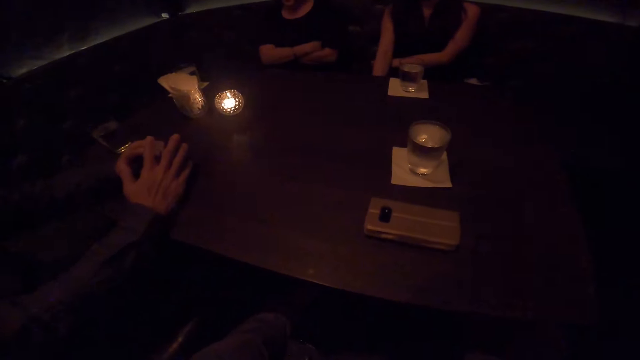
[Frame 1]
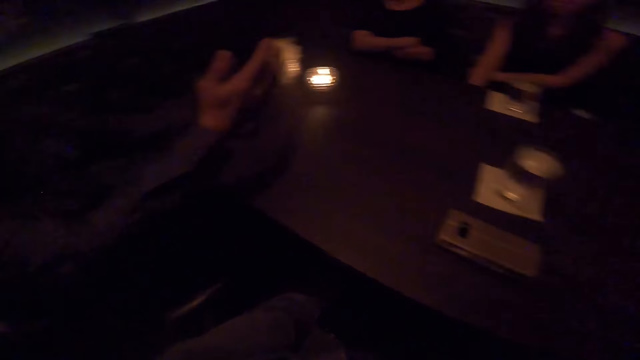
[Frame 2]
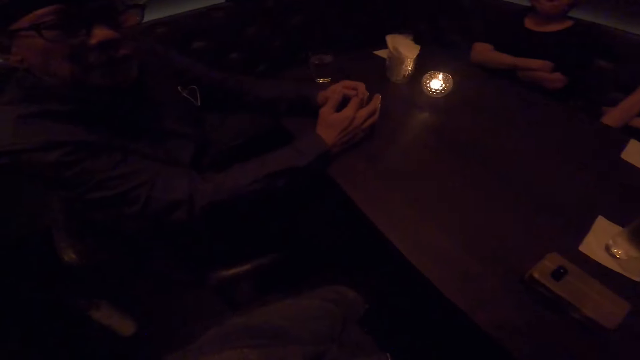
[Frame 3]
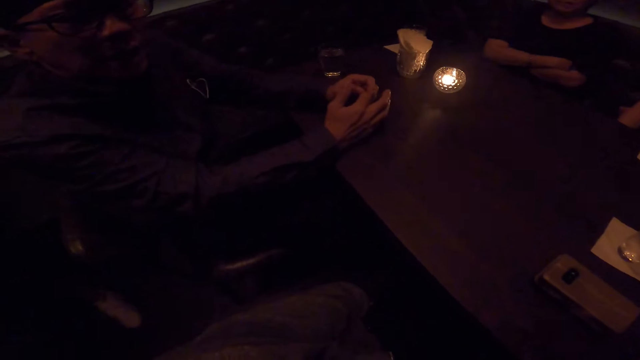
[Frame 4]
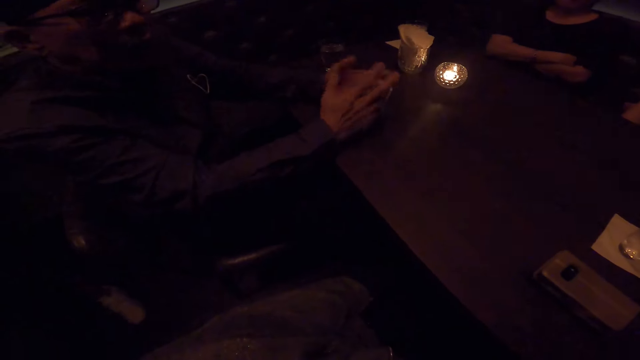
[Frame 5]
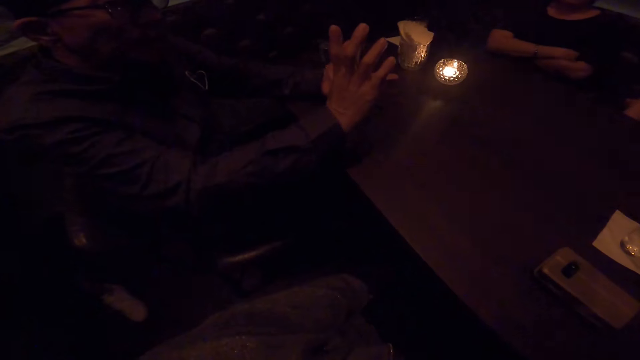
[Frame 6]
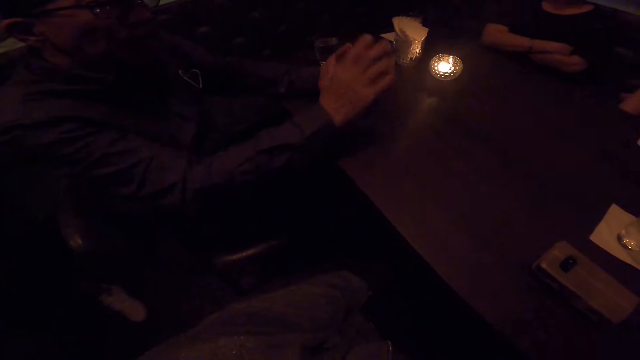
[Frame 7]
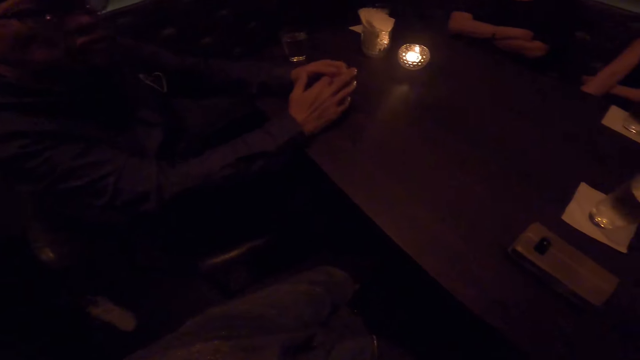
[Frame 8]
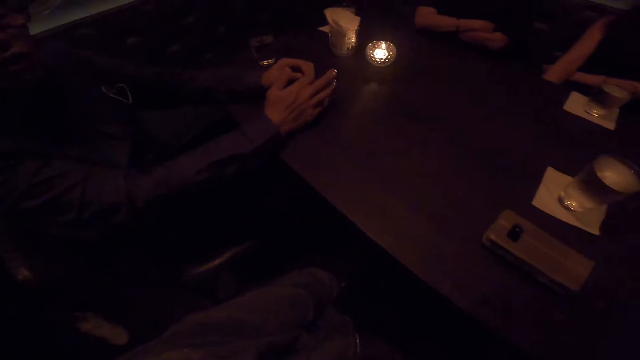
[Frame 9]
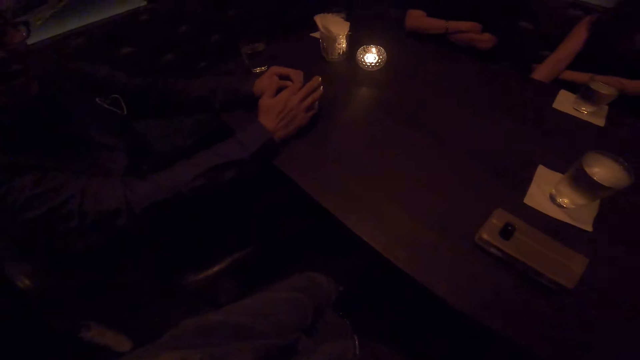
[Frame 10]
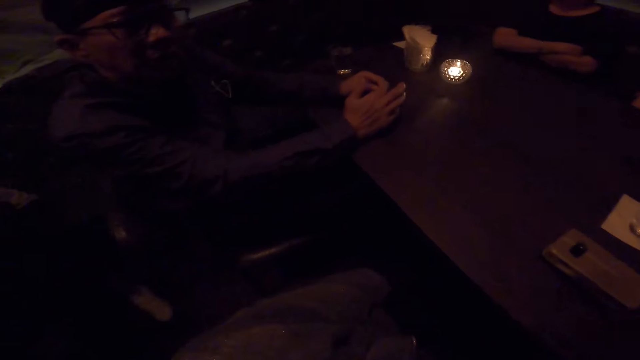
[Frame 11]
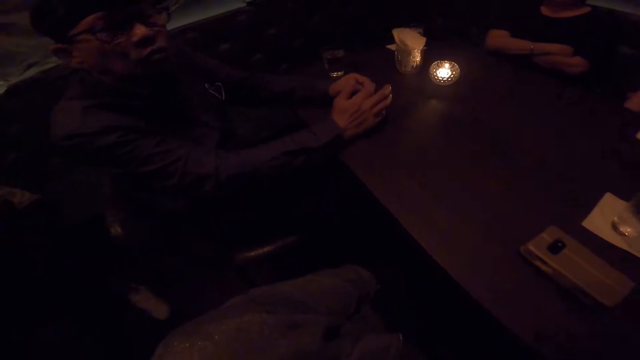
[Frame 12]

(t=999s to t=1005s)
A person talks to the camera wearer.

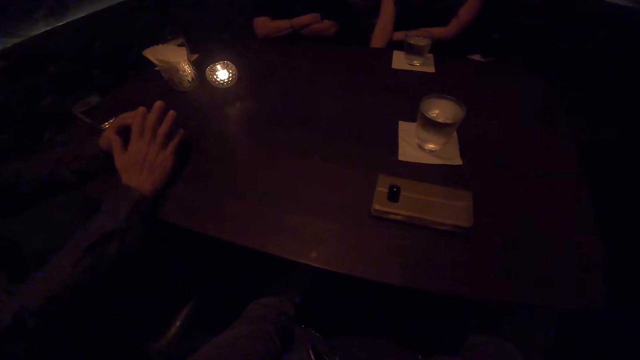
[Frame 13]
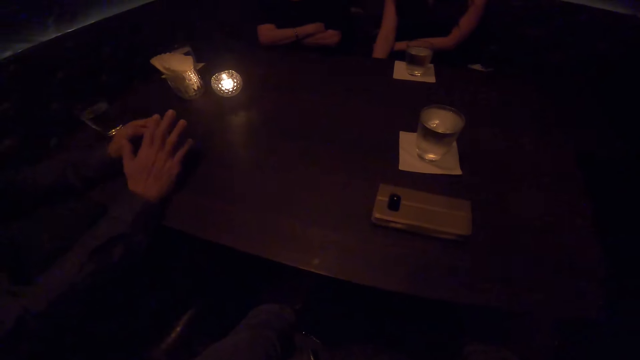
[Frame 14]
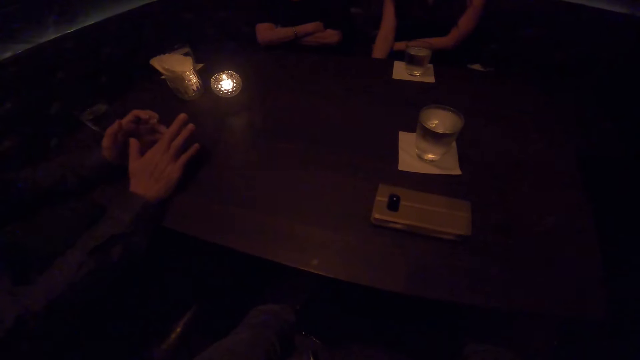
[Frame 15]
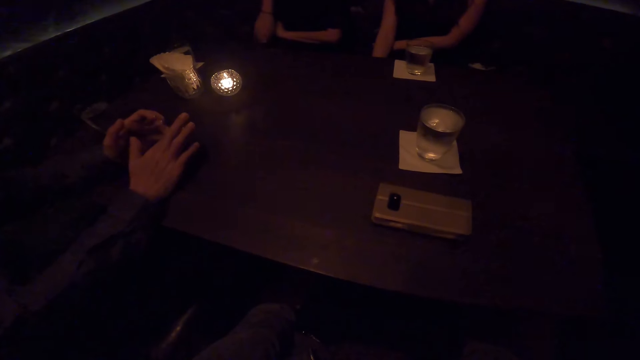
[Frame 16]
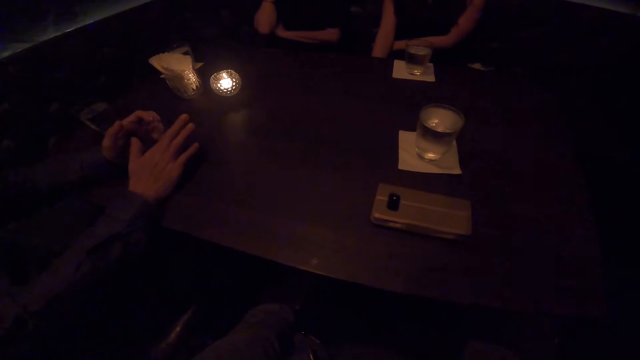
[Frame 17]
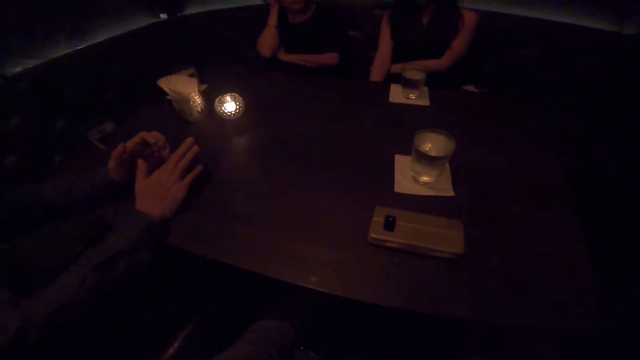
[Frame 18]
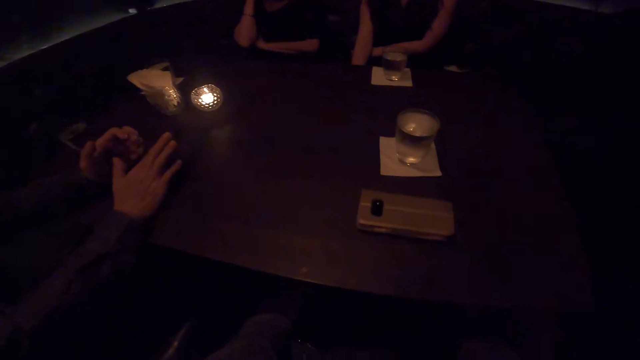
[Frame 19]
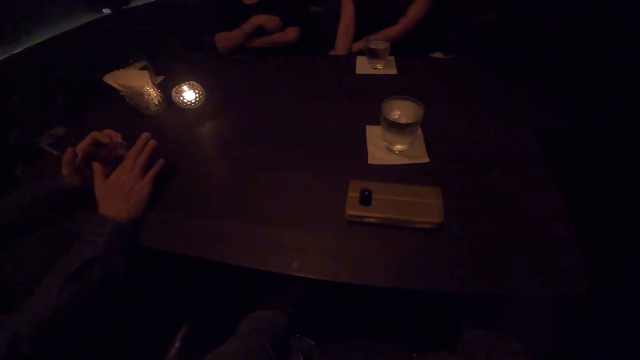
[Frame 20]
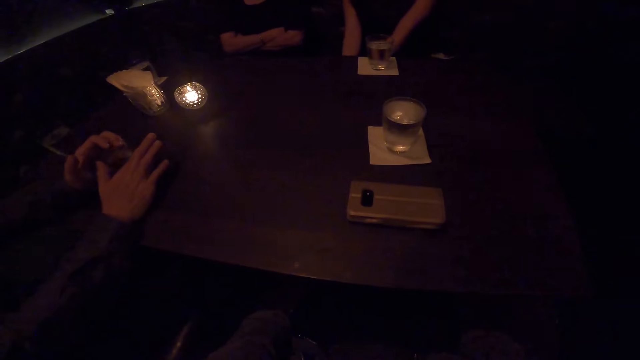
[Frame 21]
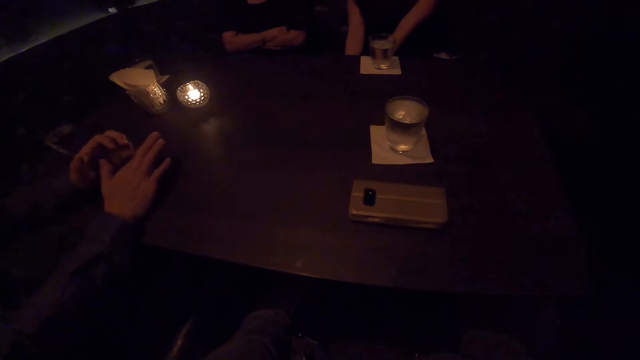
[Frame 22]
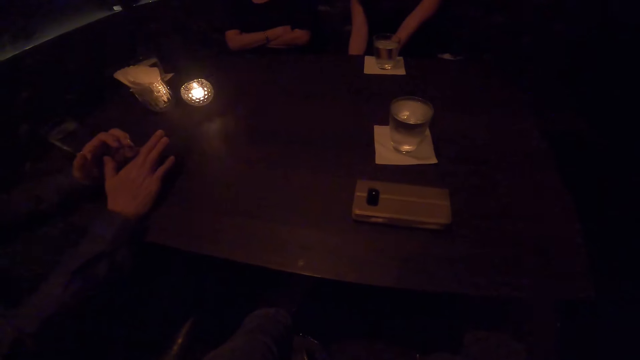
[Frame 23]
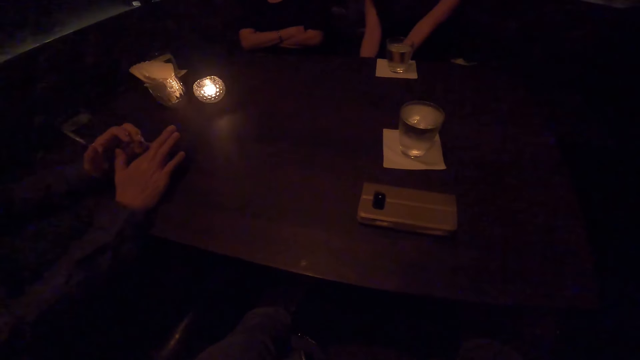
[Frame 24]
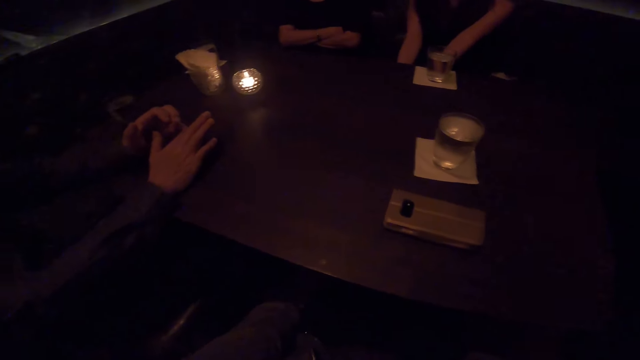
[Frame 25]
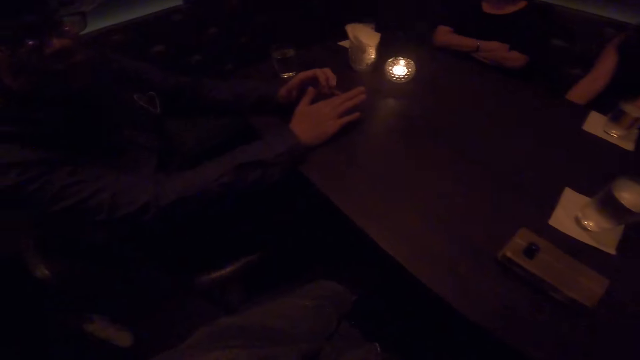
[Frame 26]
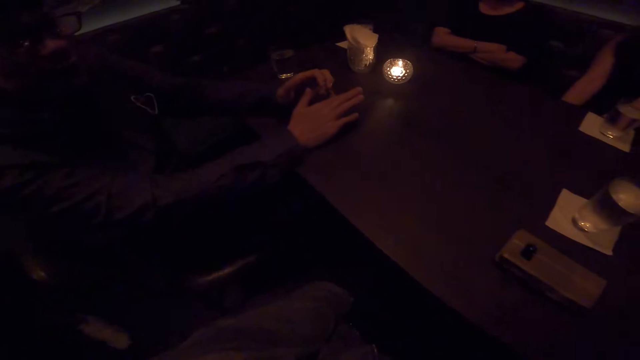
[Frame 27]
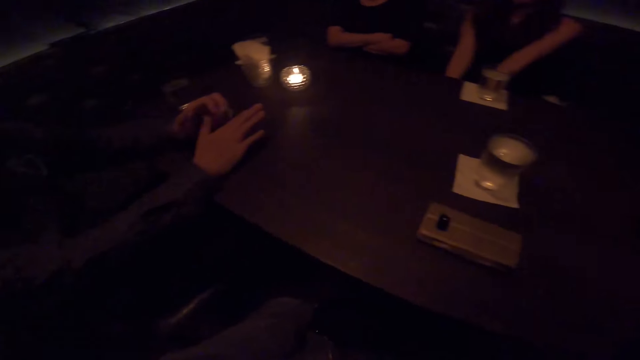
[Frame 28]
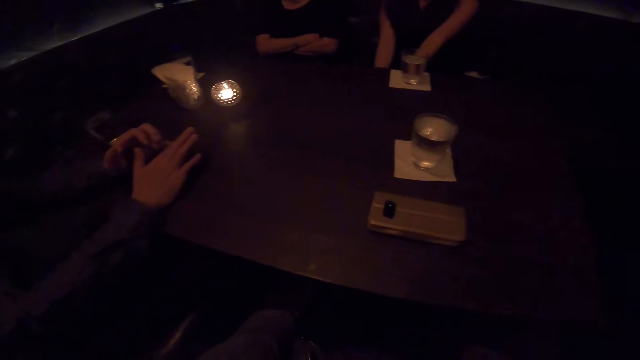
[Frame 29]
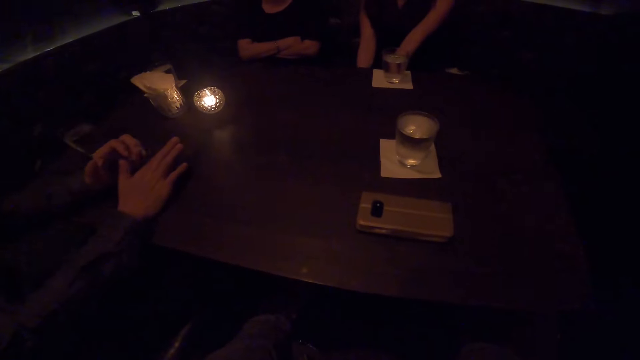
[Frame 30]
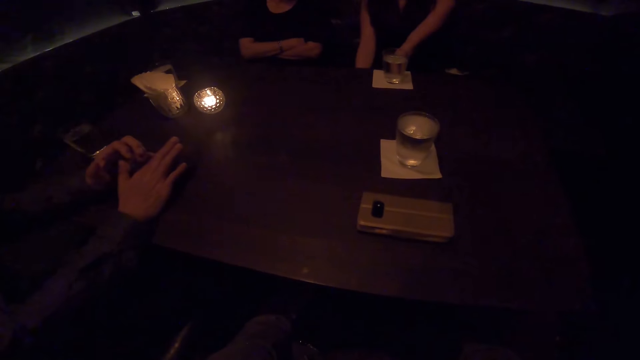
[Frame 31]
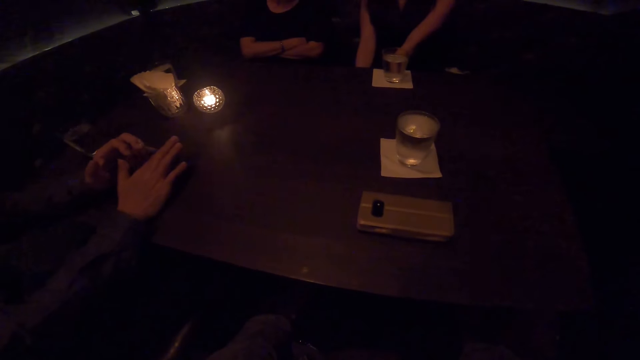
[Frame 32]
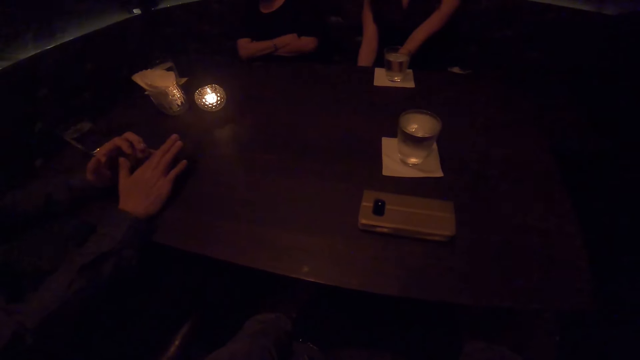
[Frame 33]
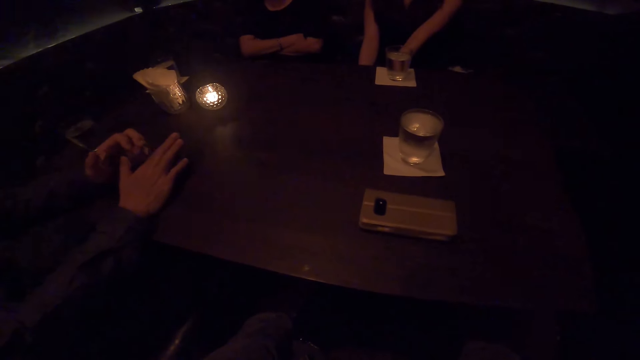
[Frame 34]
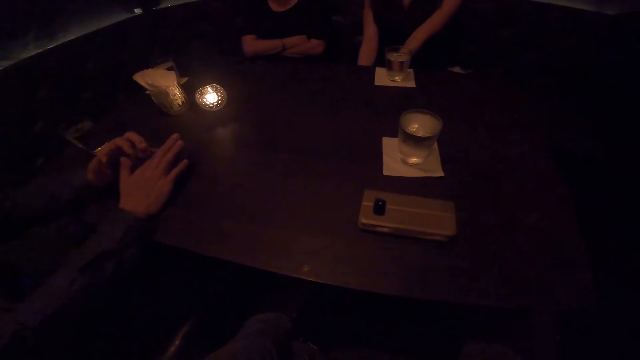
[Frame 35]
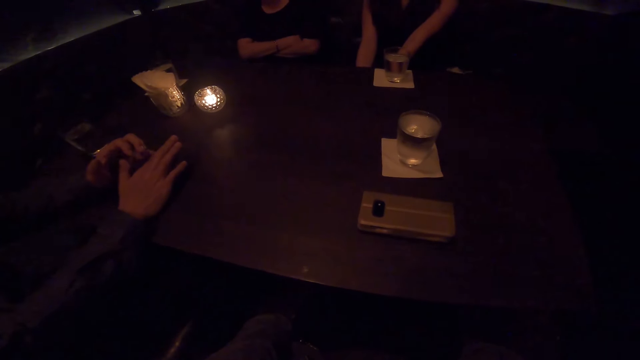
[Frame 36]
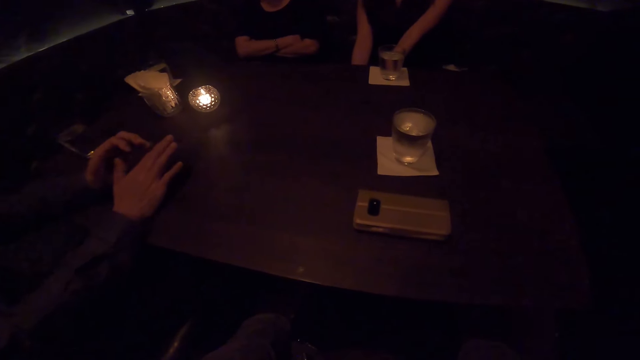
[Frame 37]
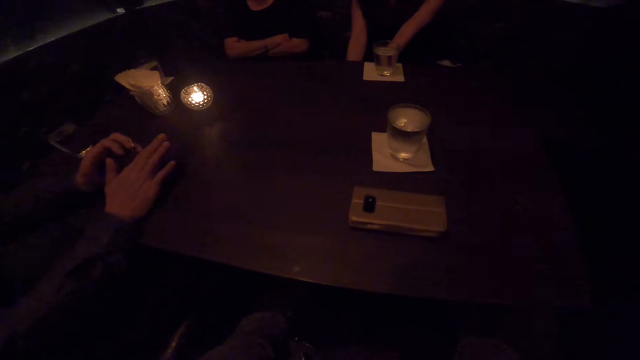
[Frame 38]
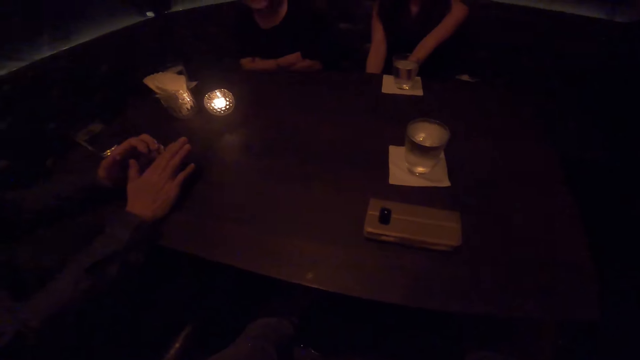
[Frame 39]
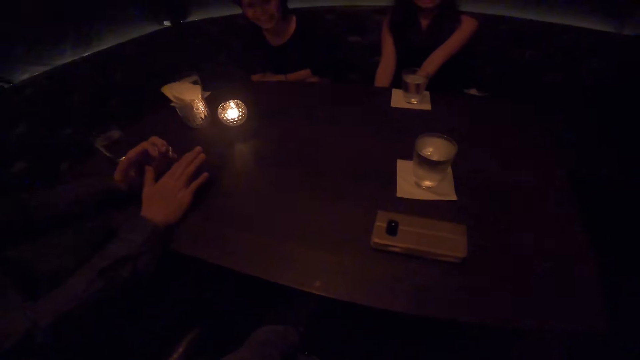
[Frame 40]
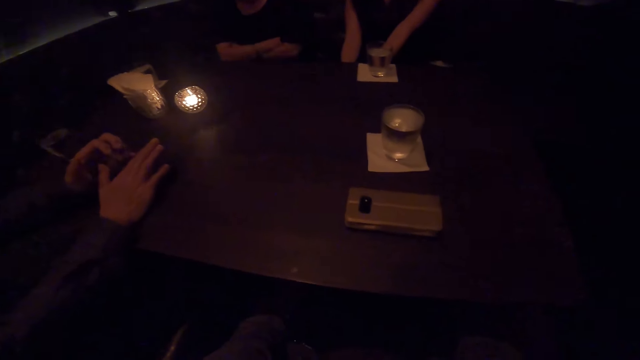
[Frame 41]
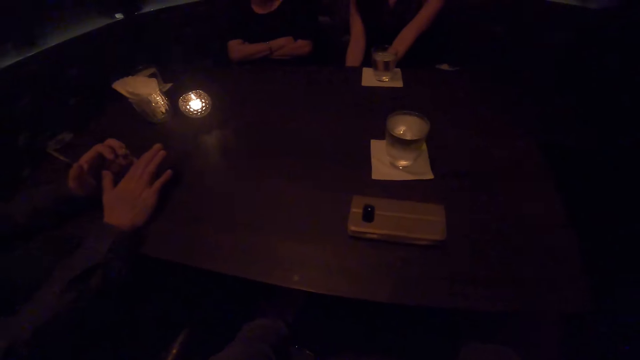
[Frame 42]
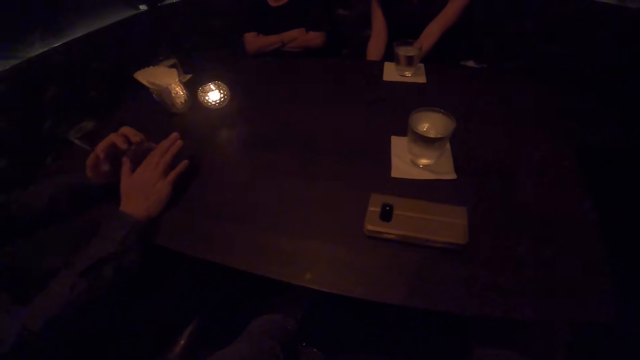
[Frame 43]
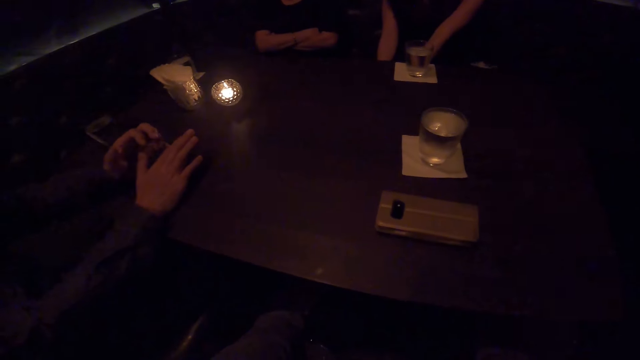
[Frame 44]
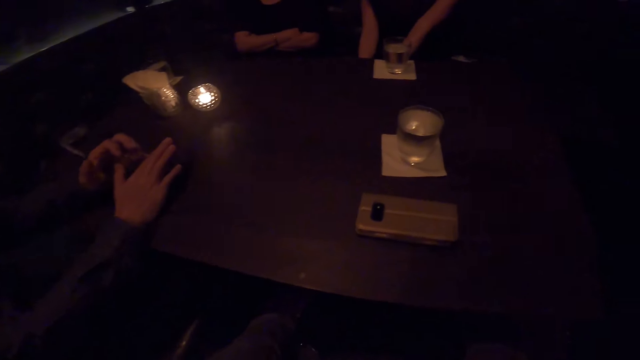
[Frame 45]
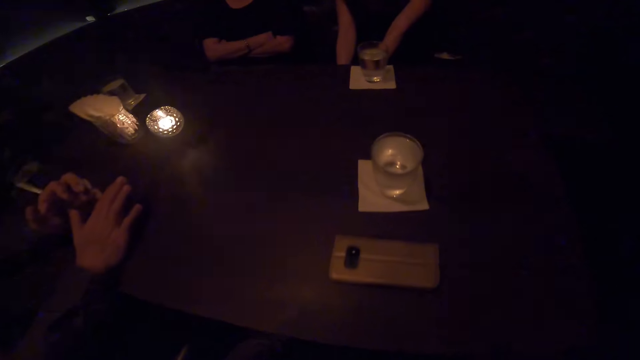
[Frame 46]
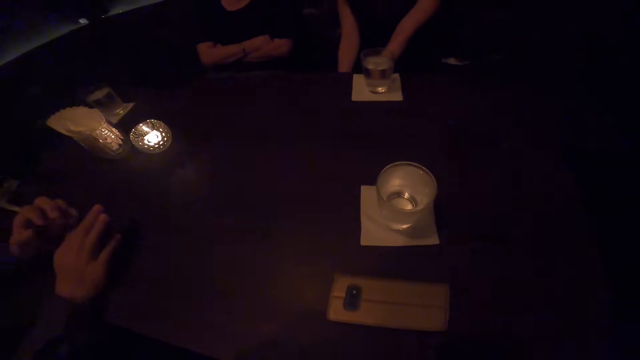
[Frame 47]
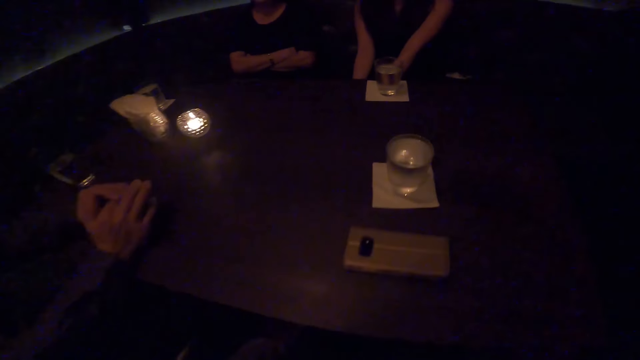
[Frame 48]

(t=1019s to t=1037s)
A person lifts a hand. The camera wearer looks at another person. The other person touches fingers.
